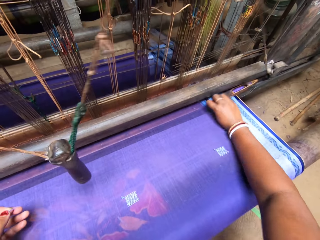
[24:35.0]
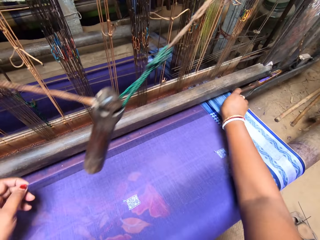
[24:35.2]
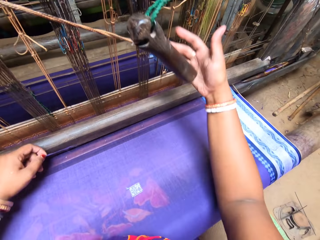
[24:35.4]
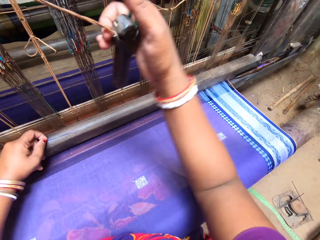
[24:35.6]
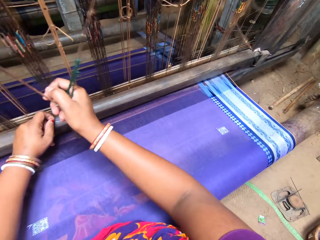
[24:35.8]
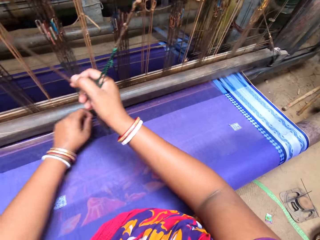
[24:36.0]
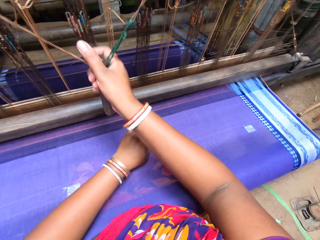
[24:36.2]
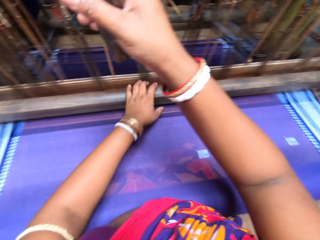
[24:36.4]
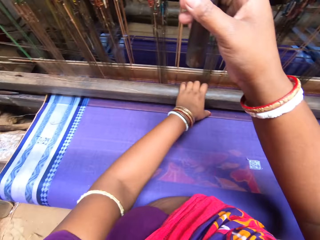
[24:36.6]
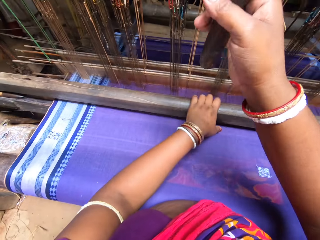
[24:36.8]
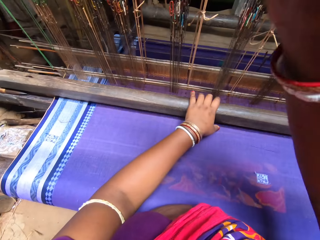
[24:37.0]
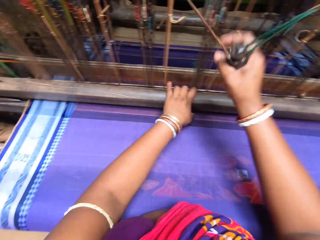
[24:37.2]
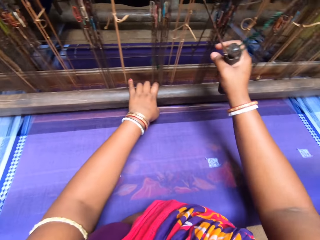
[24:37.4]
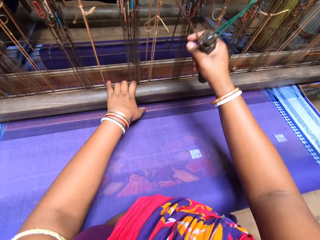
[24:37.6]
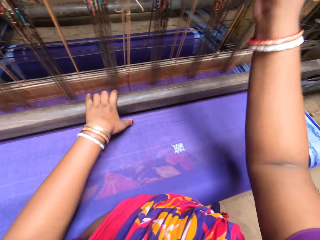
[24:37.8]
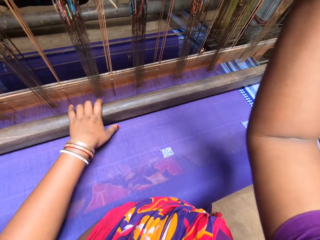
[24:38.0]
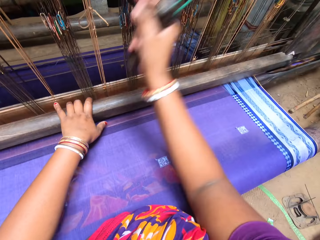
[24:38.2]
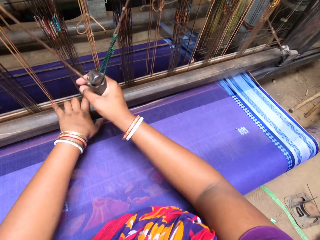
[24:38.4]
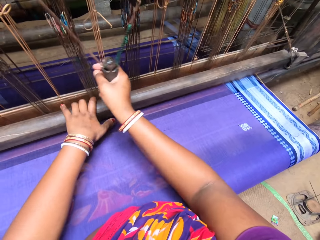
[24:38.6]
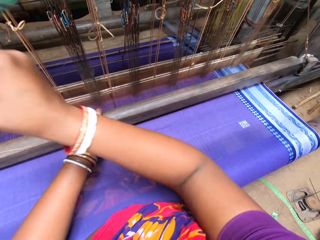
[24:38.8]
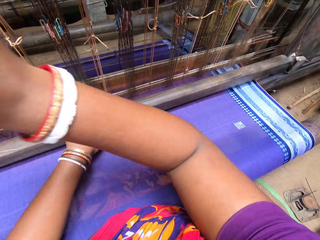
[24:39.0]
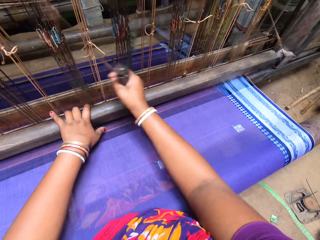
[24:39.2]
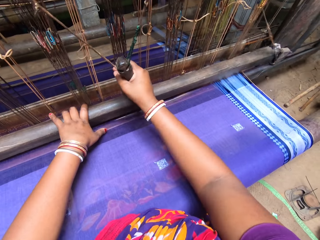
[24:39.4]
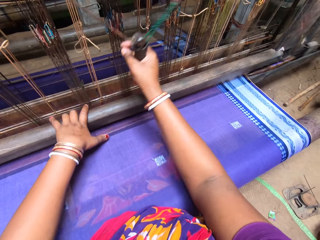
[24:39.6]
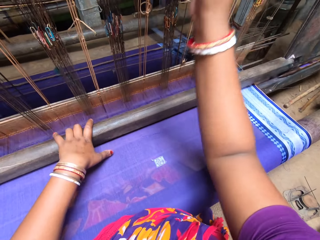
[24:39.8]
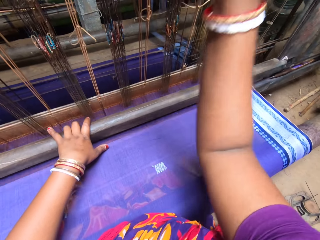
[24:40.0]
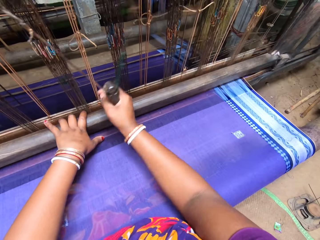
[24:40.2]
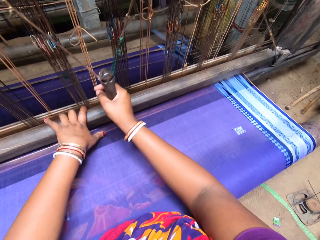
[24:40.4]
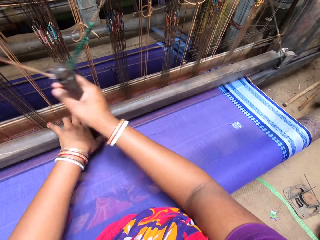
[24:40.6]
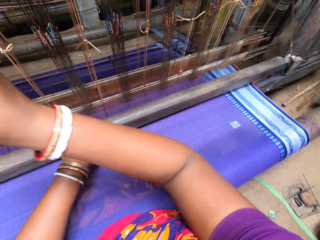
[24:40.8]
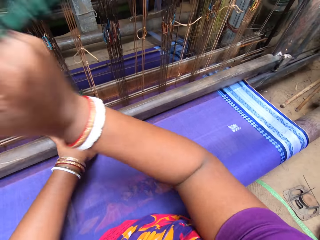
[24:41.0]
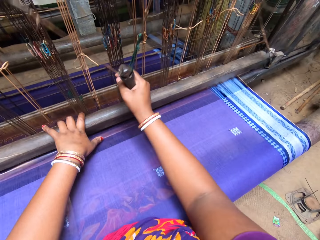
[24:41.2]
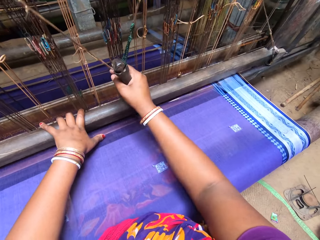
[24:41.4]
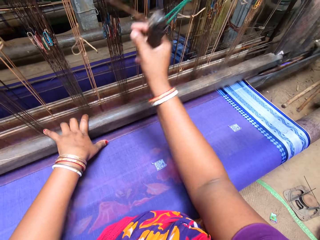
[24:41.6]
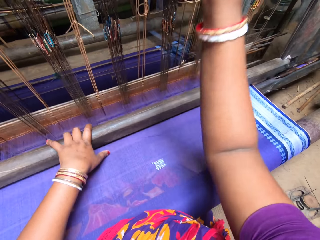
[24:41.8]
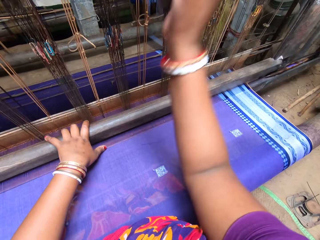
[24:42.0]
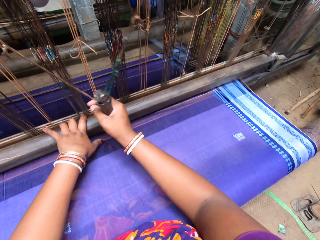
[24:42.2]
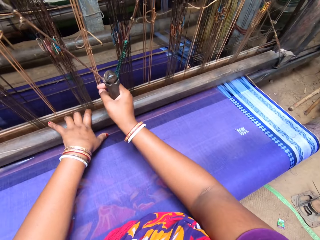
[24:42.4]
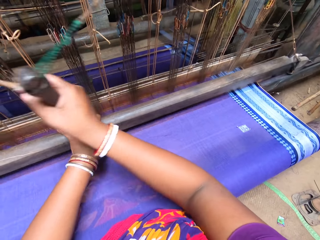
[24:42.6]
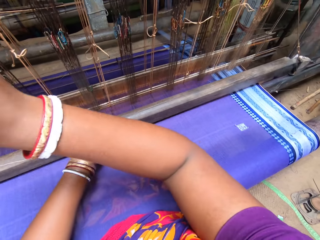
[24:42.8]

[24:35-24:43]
The camera wearer inserts the shuttle into the beam with her right hand. She returns the bobbin. She pulls the pulley with her right hand. She moves the beam with her left hand. She weaves the fabric with the loom.

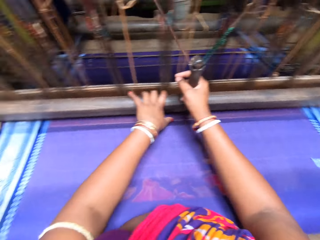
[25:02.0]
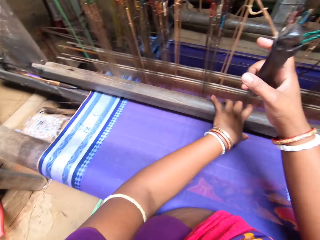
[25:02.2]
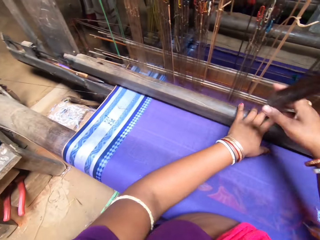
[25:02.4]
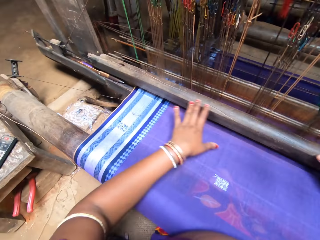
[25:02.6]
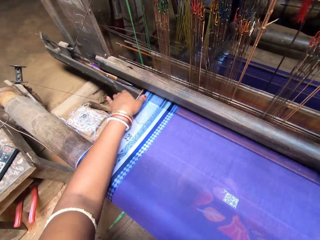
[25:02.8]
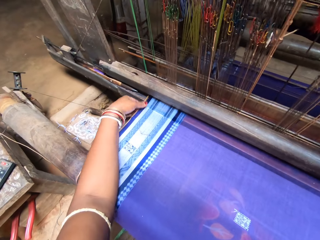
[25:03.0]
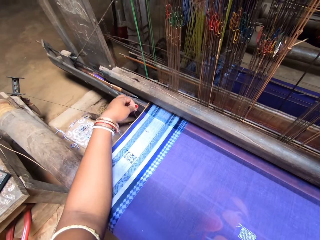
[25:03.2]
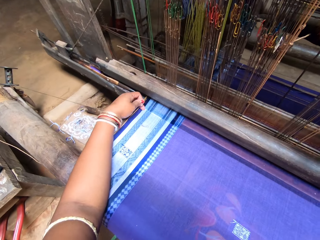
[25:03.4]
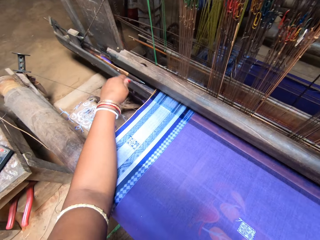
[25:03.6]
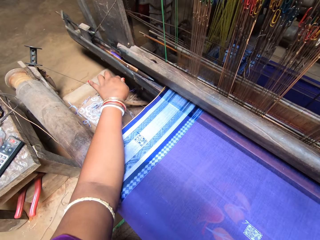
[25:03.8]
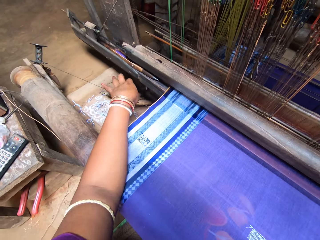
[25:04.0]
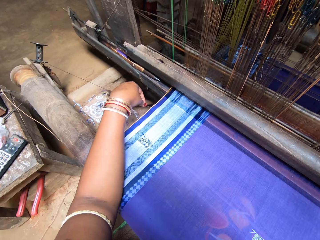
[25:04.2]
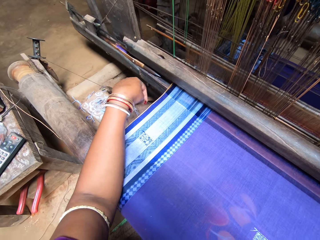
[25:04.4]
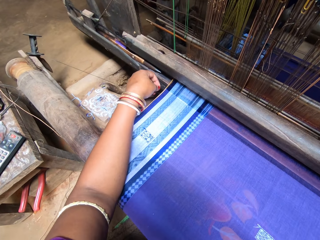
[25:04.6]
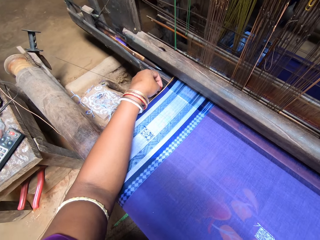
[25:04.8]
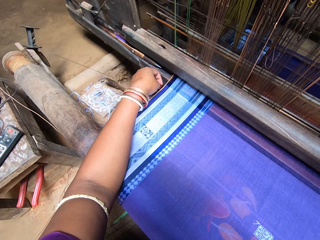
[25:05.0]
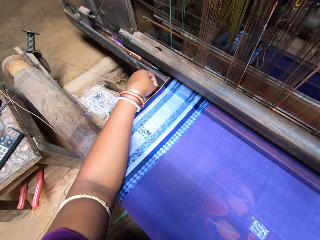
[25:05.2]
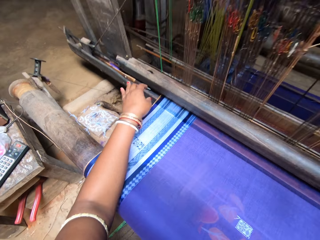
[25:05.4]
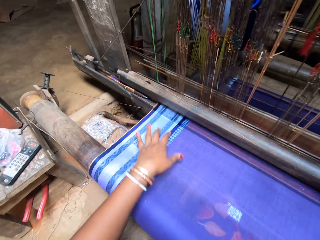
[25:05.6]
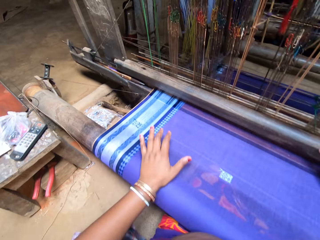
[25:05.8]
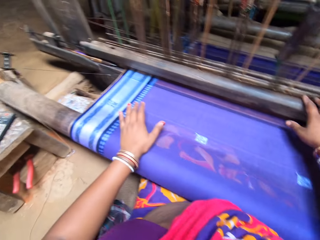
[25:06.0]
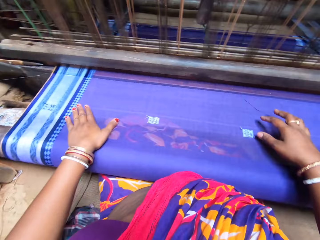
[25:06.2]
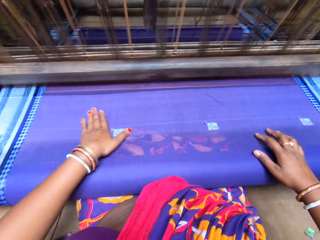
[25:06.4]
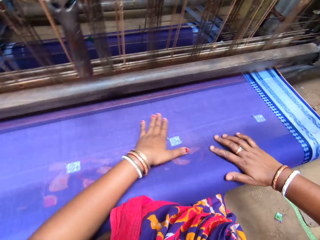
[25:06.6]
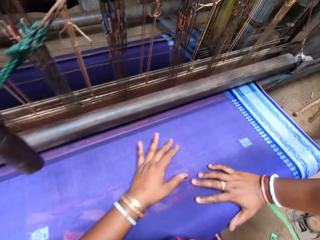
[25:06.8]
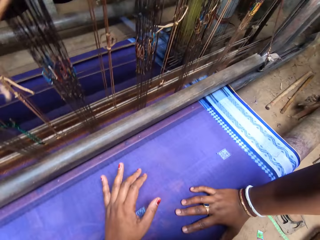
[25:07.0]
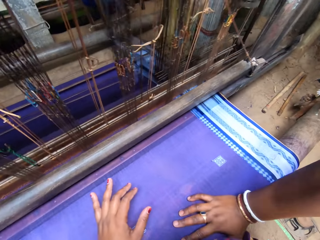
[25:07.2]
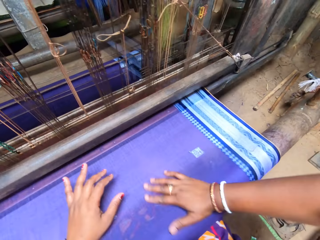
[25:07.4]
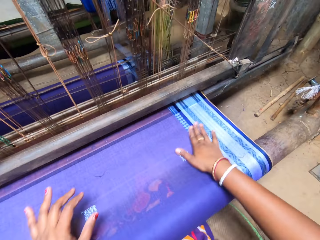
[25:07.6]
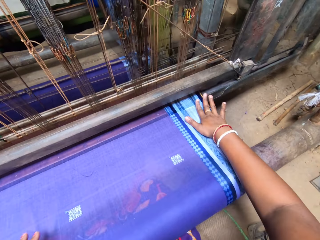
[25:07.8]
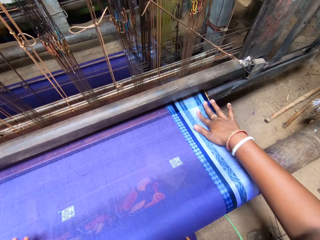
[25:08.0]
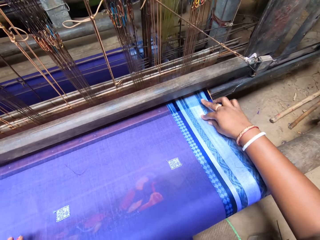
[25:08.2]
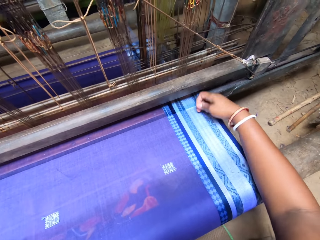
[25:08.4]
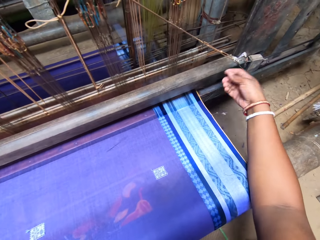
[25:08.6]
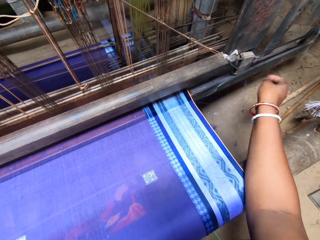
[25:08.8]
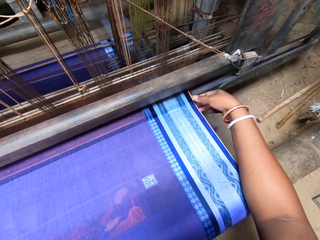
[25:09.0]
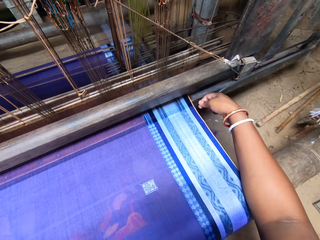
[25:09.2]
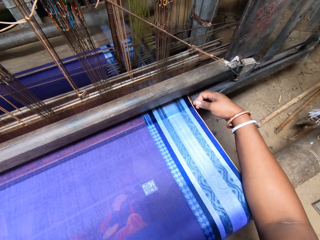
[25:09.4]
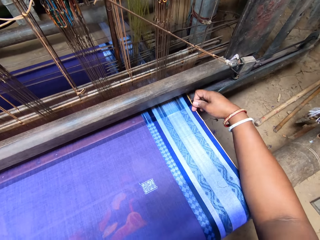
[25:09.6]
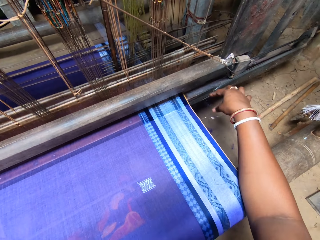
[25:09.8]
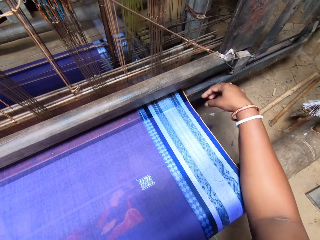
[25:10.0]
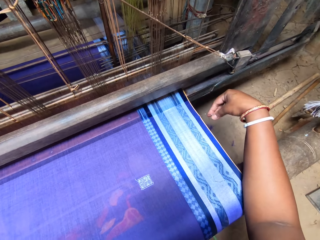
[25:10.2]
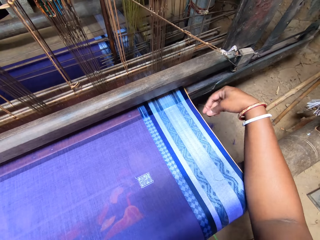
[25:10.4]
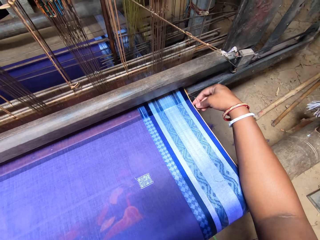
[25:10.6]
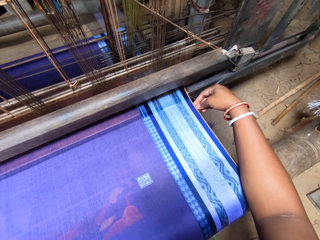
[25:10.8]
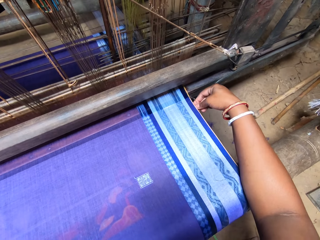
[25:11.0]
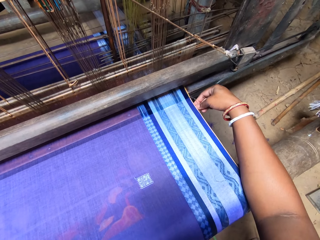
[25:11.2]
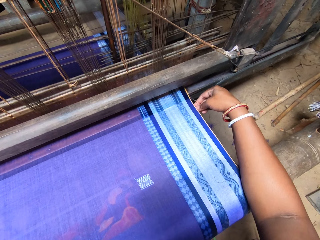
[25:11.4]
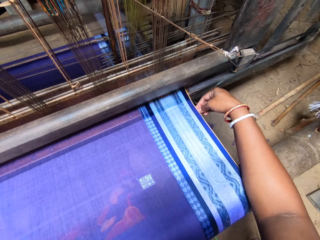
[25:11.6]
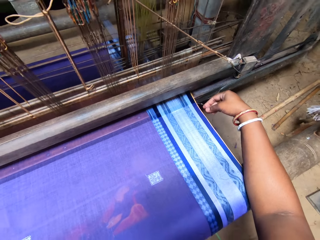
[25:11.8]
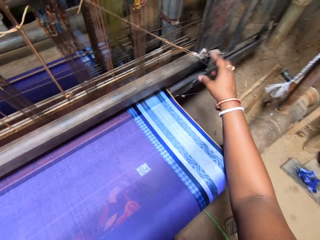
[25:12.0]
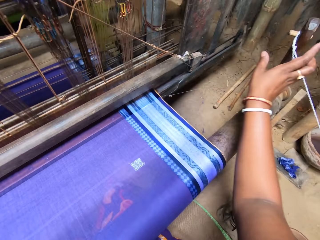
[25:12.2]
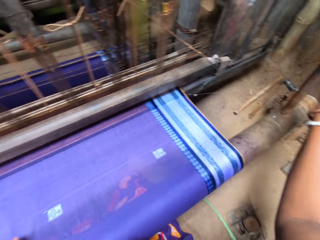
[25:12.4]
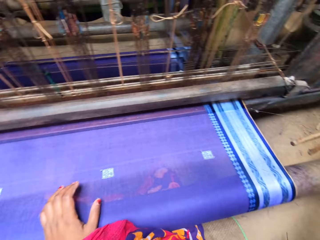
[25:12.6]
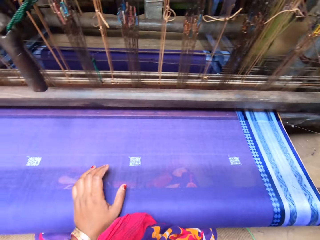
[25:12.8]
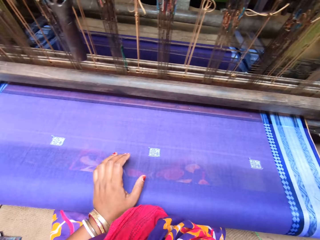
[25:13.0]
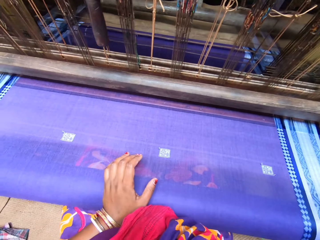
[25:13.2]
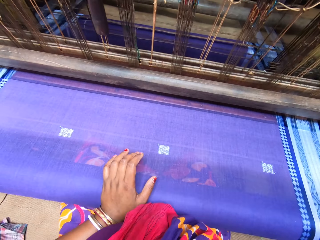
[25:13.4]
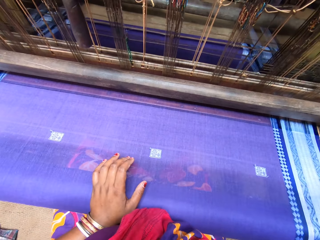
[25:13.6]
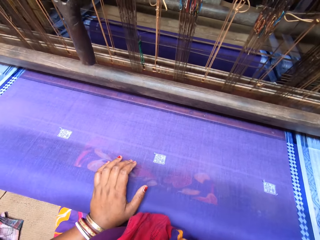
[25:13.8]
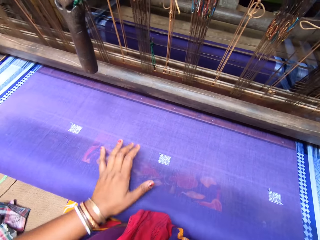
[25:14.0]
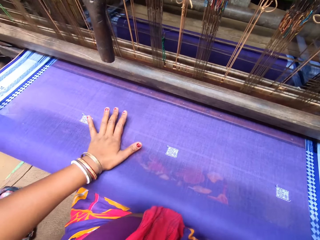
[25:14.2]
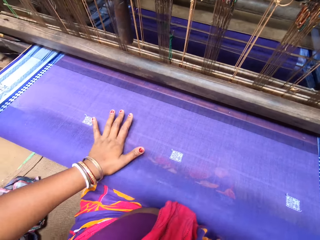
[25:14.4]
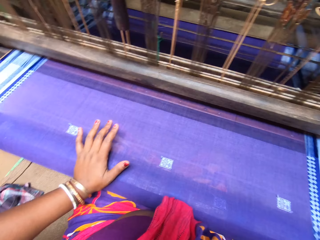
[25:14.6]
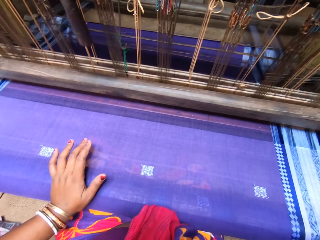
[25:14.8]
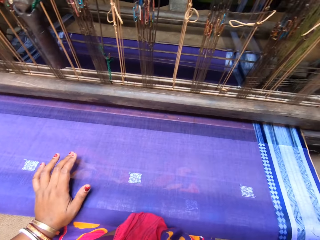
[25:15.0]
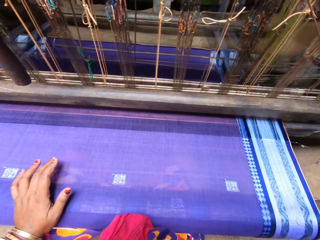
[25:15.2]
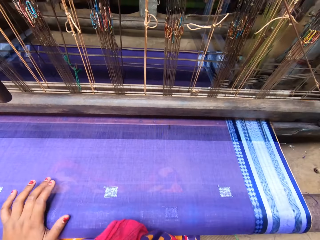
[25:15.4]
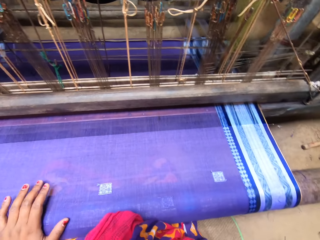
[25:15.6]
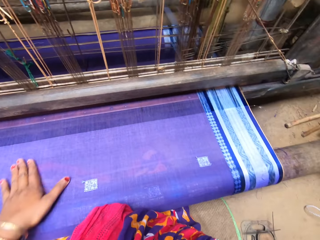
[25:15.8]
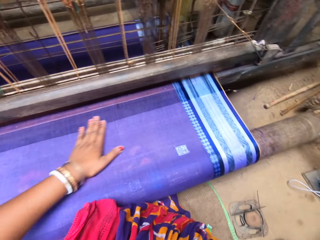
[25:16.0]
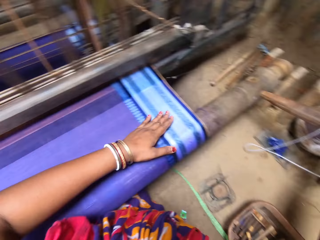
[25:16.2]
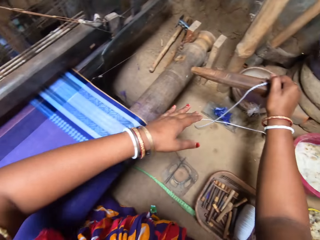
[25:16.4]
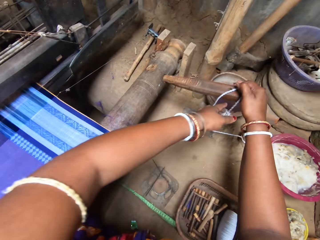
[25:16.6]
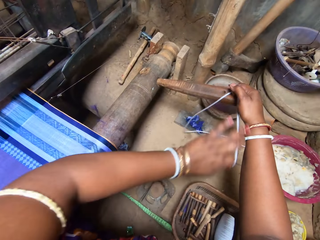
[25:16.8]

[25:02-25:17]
The camera wearer cuts a thread from the fabric with her left hand. She pulls a thread. She wipes the fabric with her left hand. She puts pressure on the fabric on the cloth roller with her left hand. She wipes the fabric with her right hand. She cuts a thread from the fabric with her right hand. She pulls a thread. She touches the fabric. She holds an extension of the cloth roller with her right hand.
